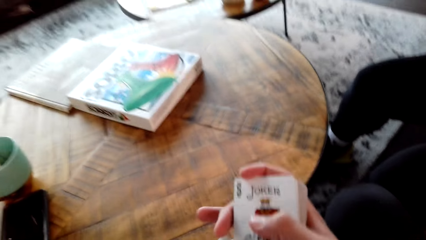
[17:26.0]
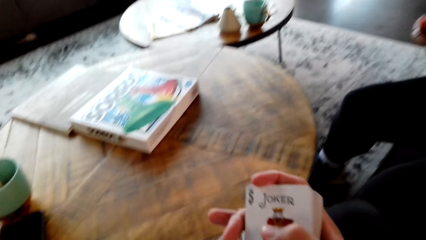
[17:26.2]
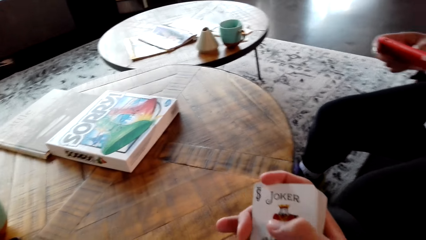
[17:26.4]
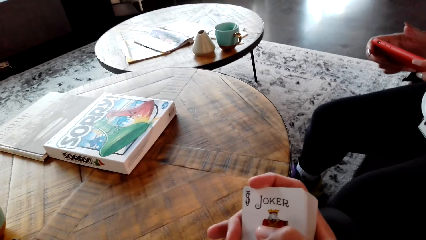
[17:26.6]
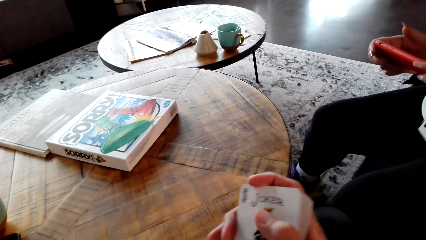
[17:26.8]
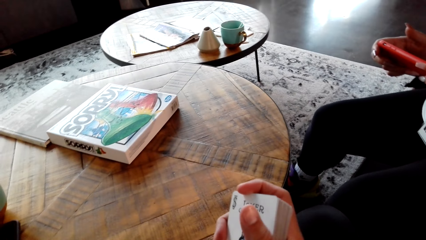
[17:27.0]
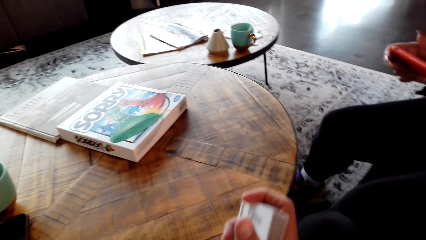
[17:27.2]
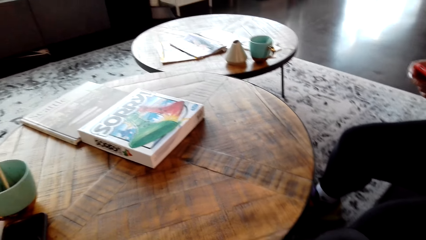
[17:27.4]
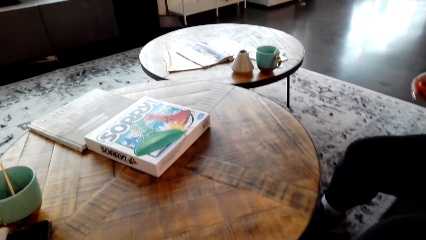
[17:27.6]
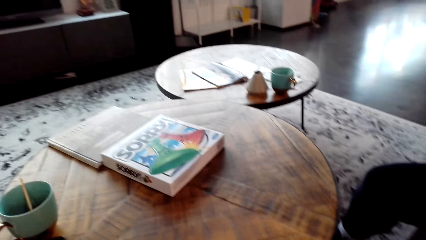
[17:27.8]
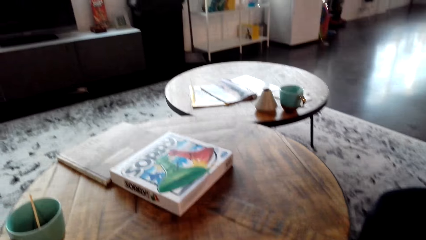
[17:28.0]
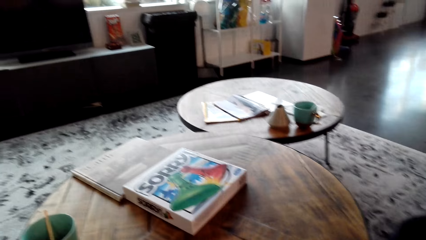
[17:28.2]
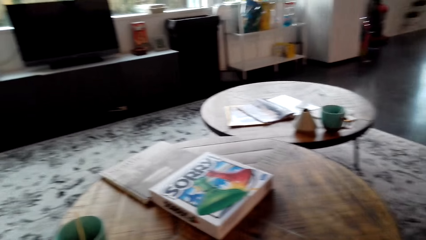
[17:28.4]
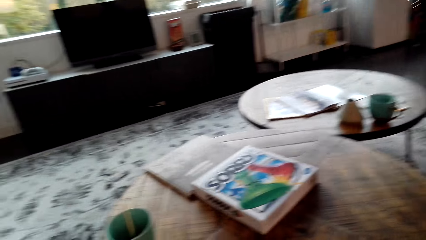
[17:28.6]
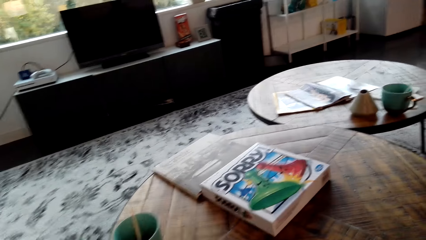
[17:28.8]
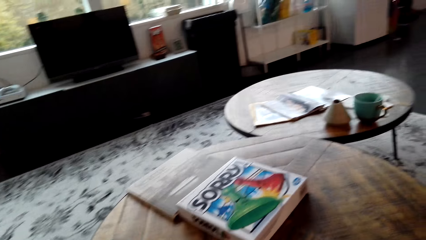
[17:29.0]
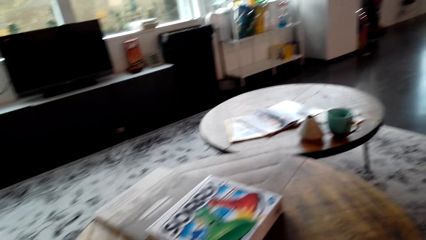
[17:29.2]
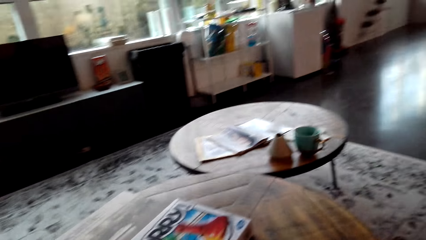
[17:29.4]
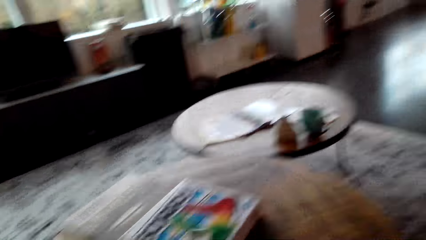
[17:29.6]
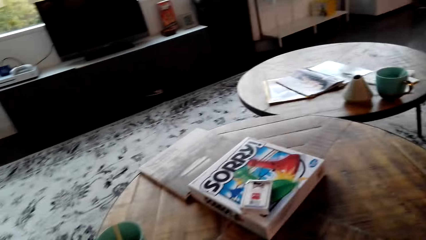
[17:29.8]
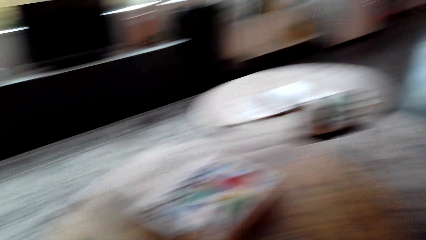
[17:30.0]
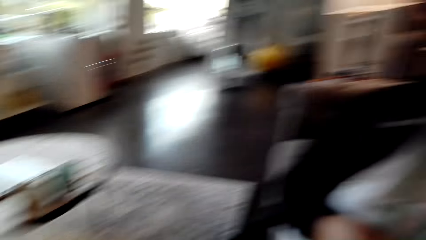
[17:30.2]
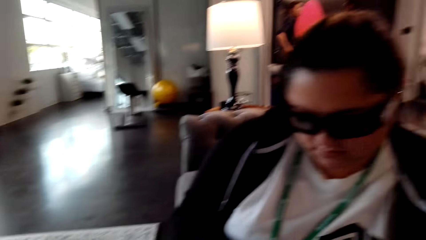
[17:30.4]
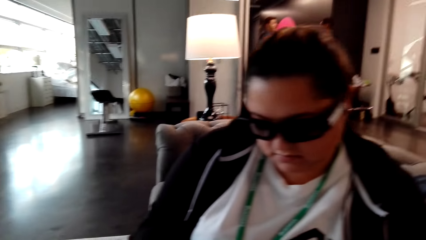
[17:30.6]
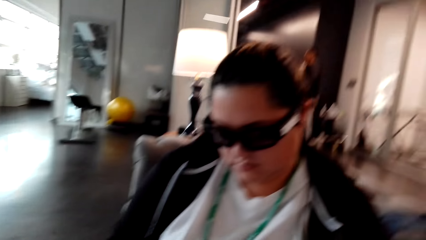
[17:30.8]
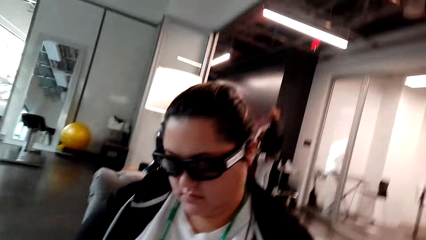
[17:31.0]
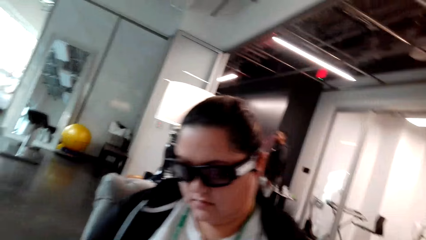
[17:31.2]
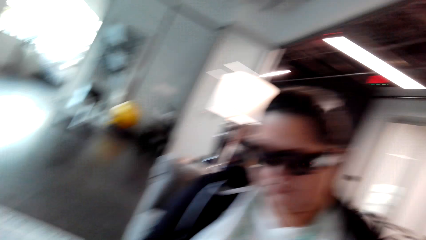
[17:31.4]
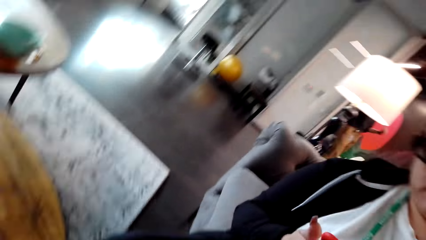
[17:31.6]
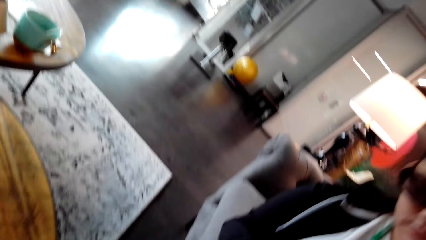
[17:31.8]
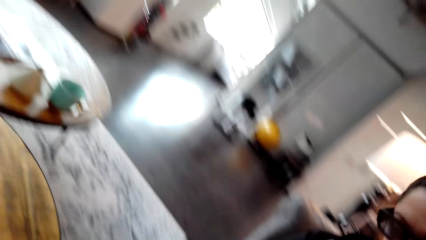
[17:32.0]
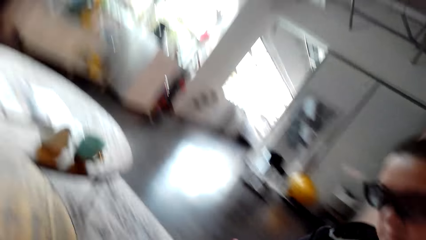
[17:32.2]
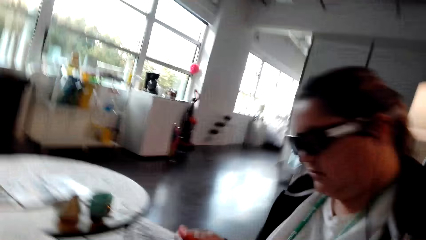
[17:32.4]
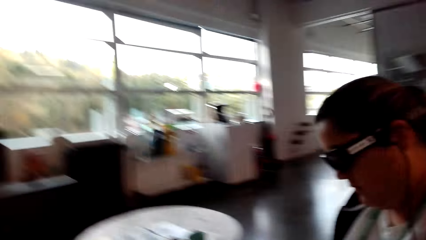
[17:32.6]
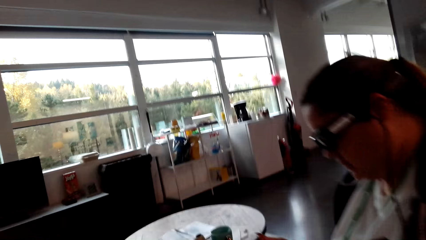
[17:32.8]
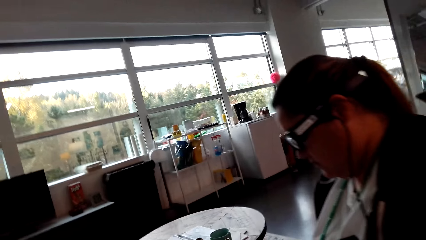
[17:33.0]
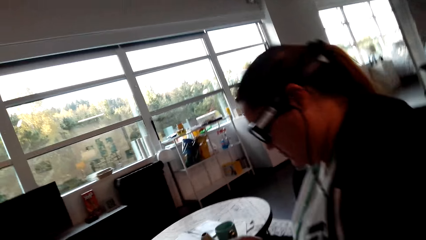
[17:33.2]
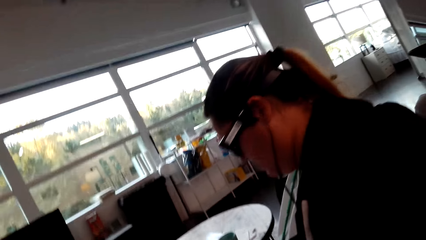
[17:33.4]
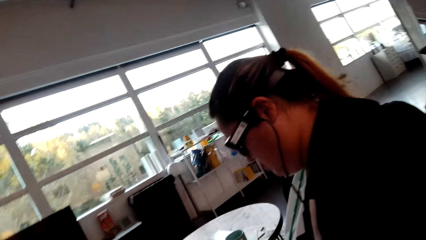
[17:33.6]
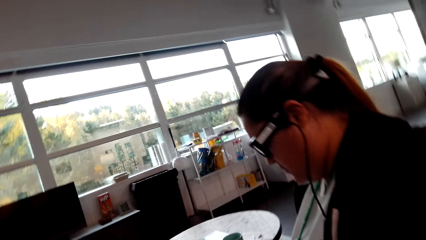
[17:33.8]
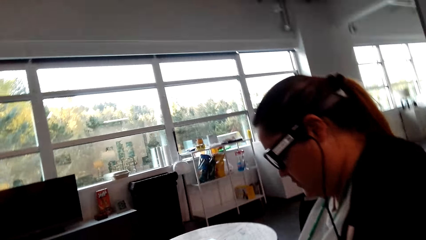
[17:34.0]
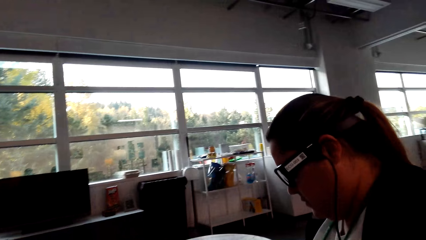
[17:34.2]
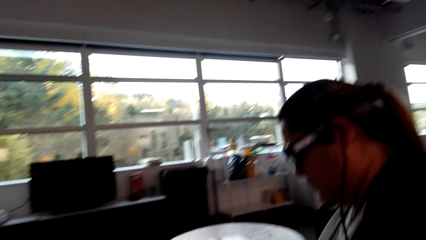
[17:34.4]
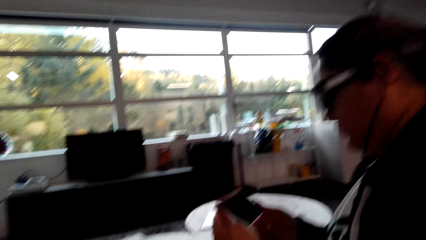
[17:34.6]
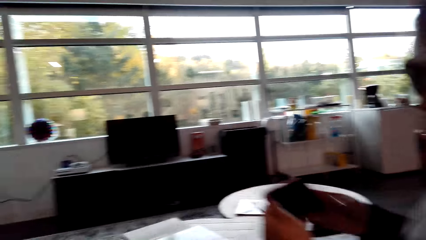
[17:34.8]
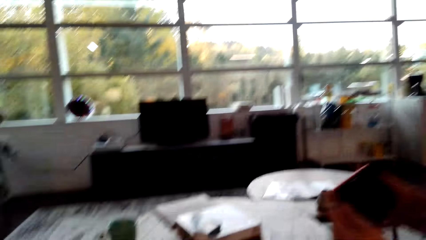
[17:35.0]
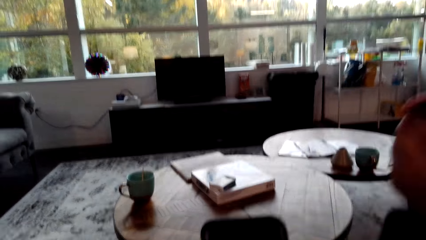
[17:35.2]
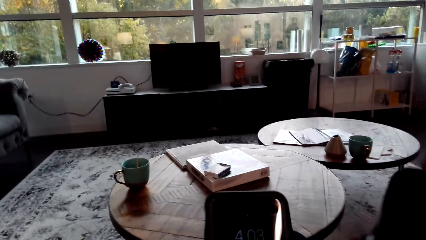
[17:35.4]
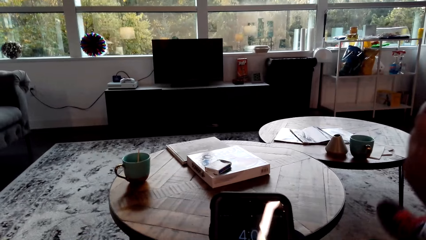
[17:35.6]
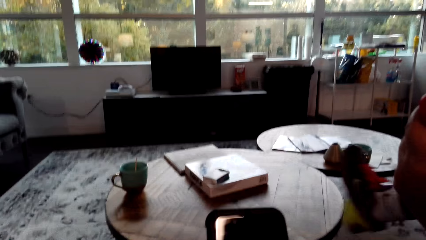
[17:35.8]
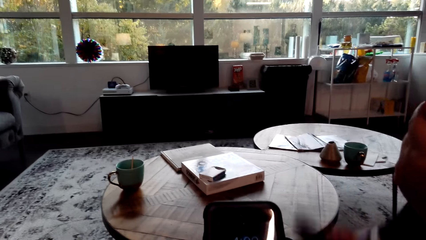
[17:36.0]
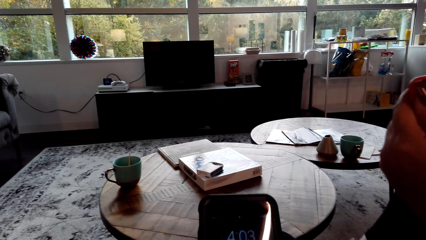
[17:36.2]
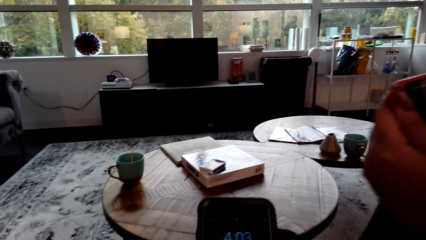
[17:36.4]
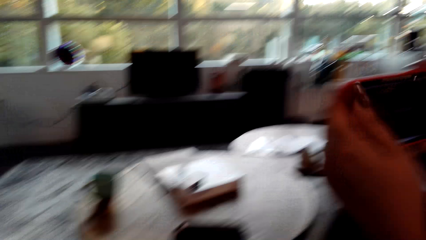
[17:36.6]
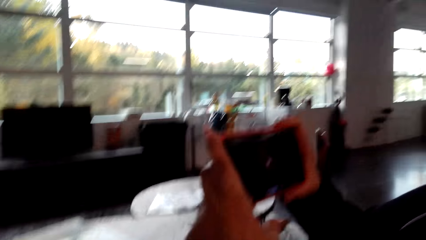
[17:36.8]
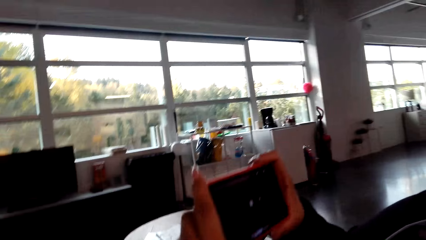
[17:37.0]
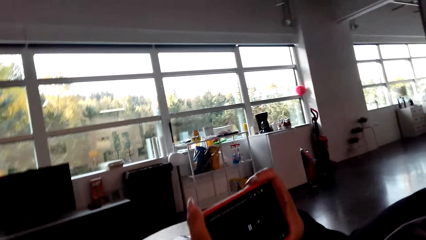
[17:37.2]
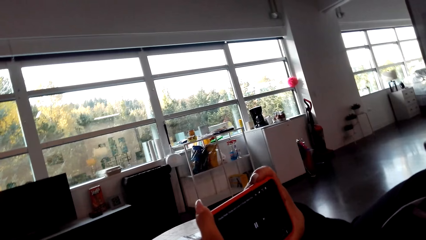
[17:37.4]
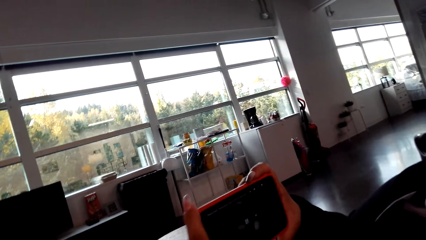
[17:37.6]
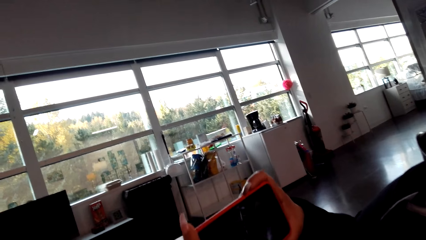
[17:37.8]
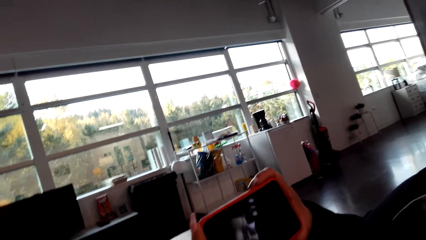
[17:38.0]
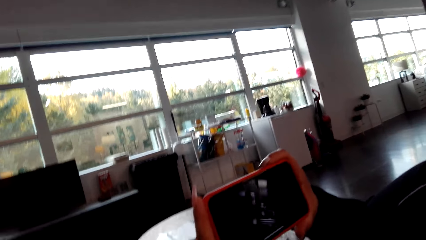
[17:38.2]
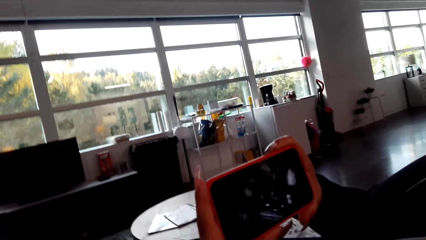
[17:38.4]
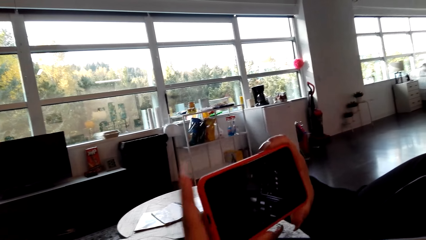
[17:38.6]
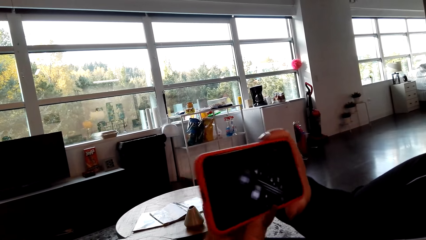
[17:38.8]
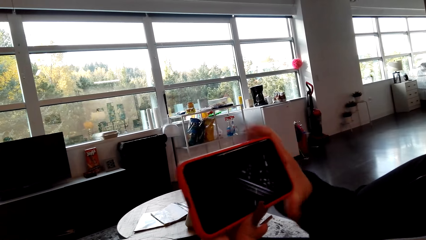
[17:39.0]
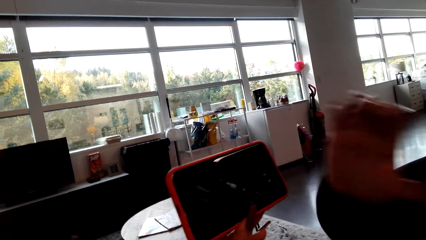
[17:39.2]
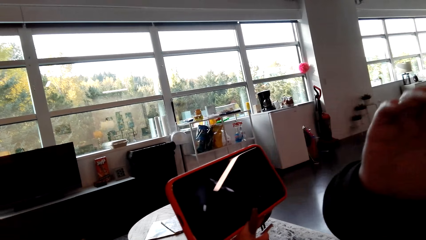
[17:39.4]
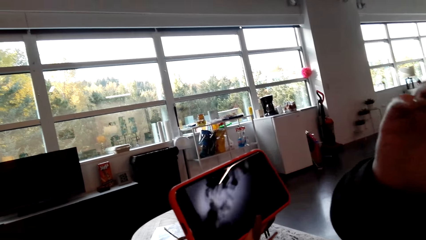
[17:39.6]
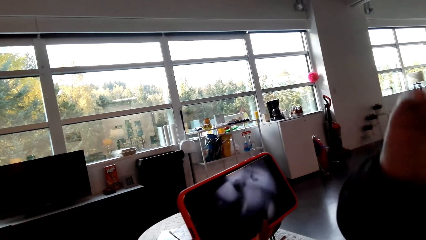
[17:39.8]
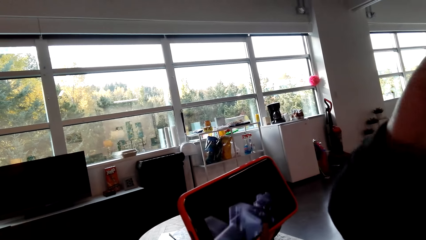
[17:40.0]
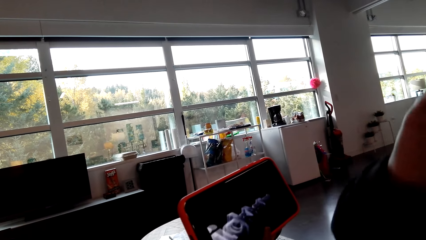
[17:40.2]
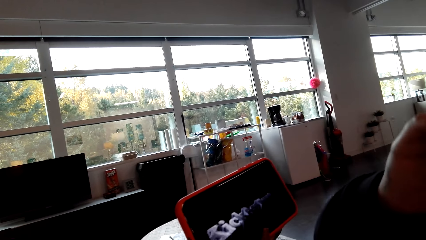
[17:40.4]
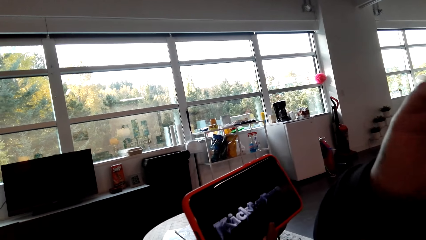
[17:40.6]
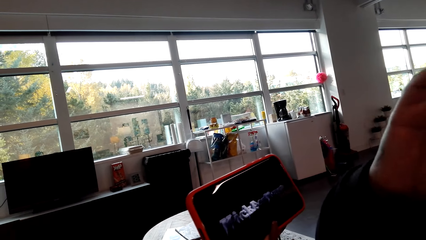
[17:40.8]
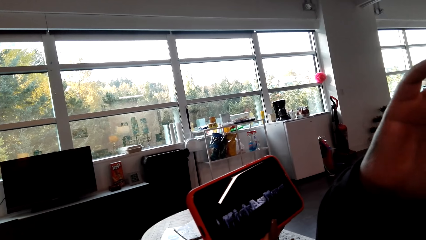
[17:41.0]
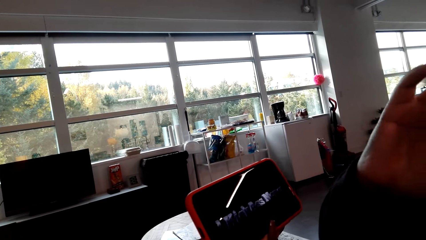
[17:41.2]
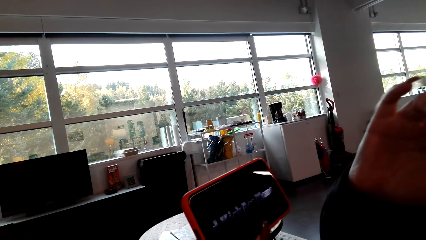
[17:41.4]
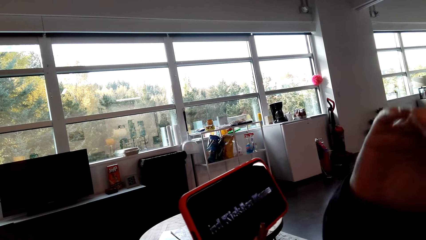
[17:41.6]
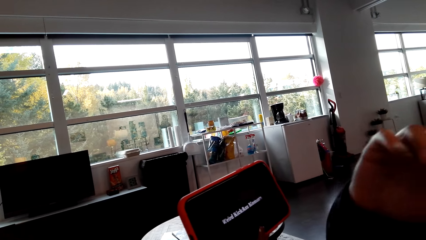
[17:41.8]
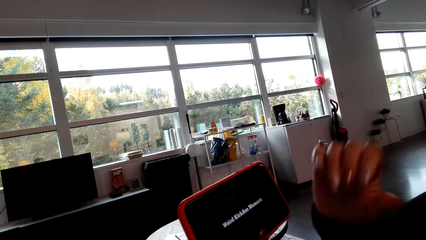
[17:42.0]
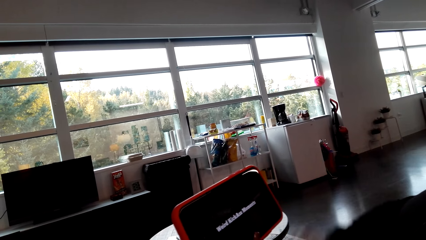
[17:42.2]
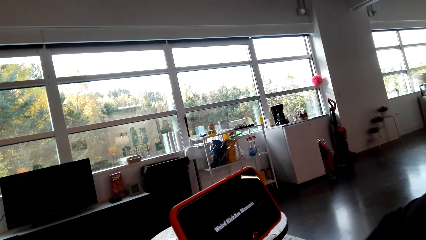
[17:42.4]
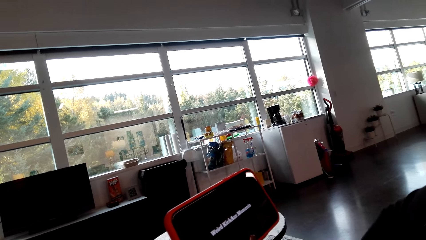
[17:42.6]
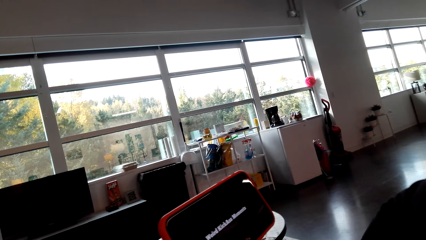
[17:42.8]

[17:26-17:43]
The camera wearer puts the cards on the coffee table. They look around. They look at a lady. The lady holds her phone. The lady watches videos with the camera wearer on the phone. The camera wearer looks at the phone. They look at the lady's phone.
